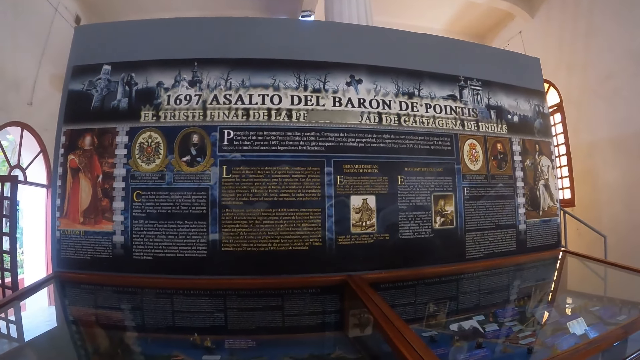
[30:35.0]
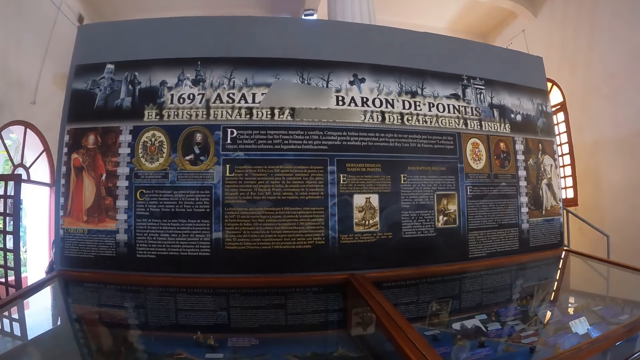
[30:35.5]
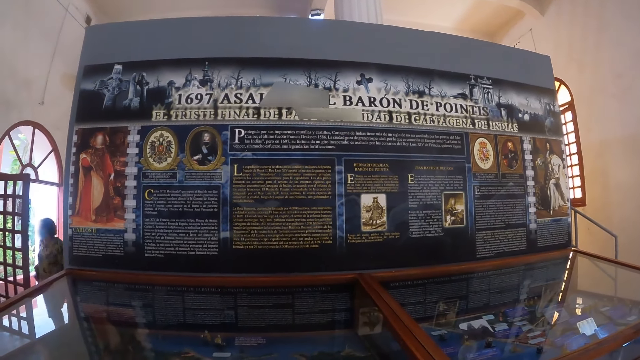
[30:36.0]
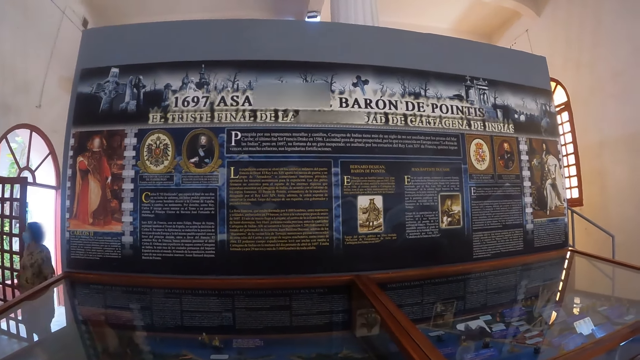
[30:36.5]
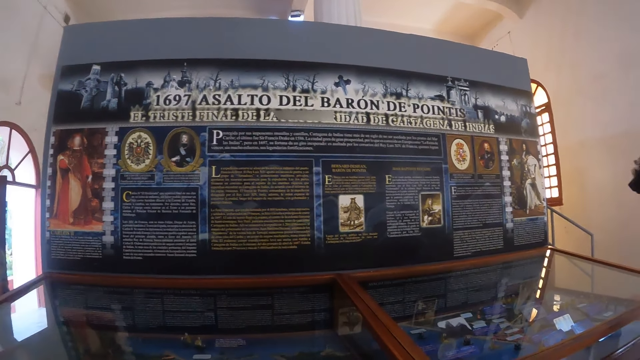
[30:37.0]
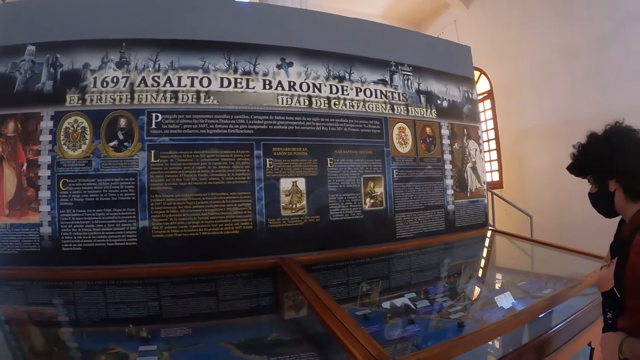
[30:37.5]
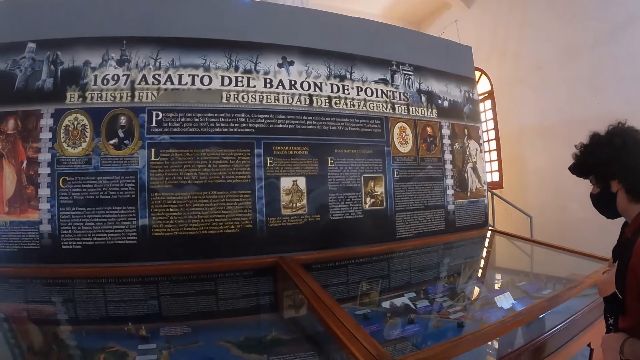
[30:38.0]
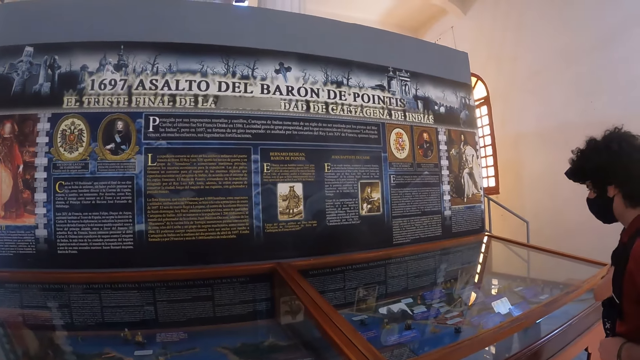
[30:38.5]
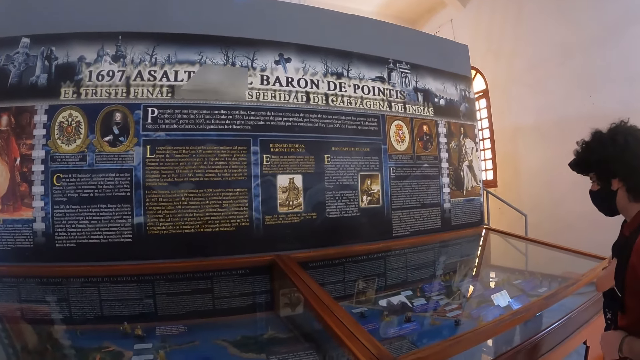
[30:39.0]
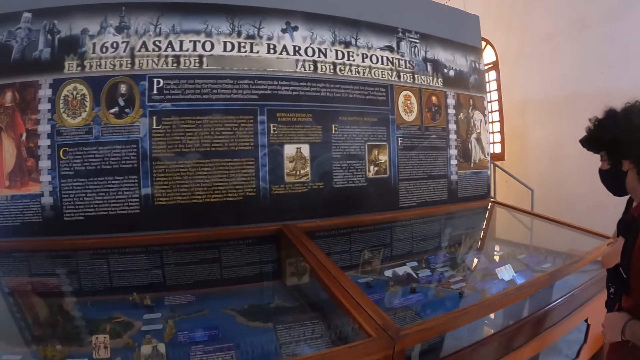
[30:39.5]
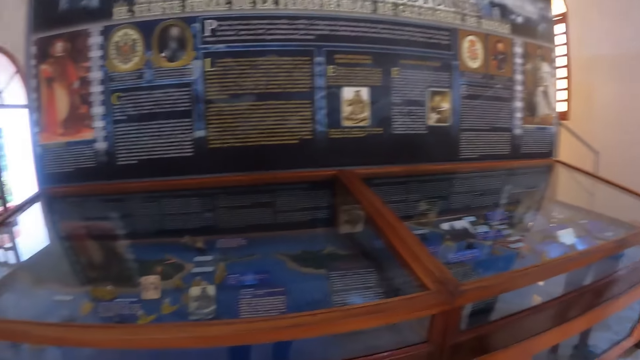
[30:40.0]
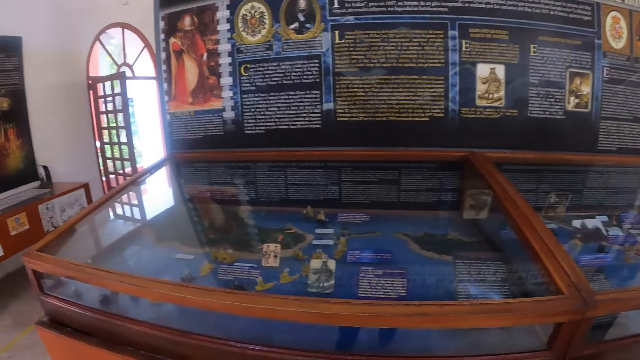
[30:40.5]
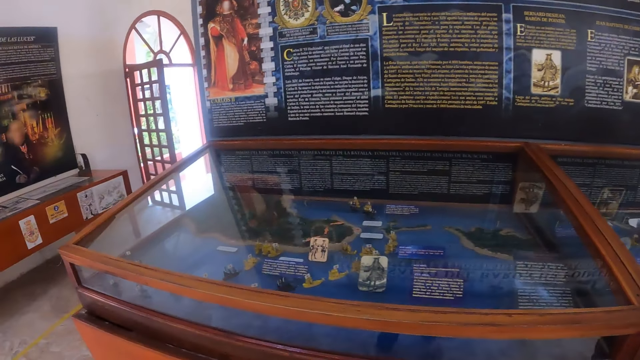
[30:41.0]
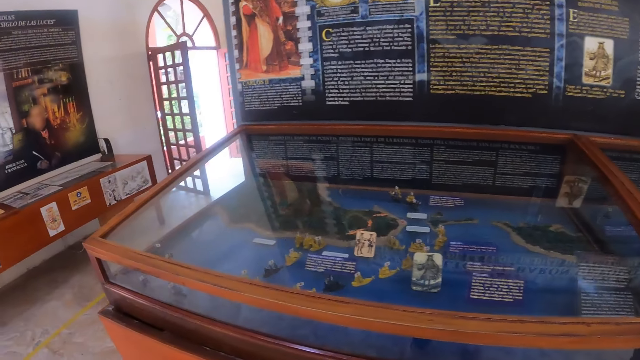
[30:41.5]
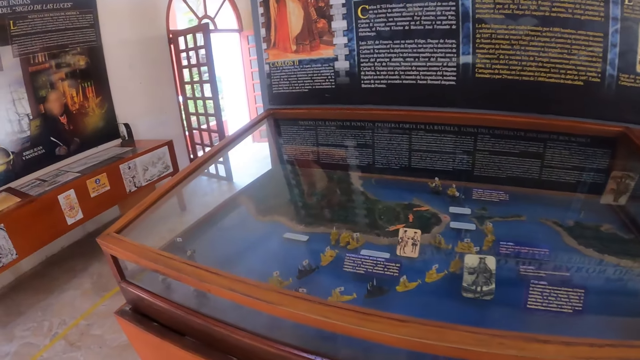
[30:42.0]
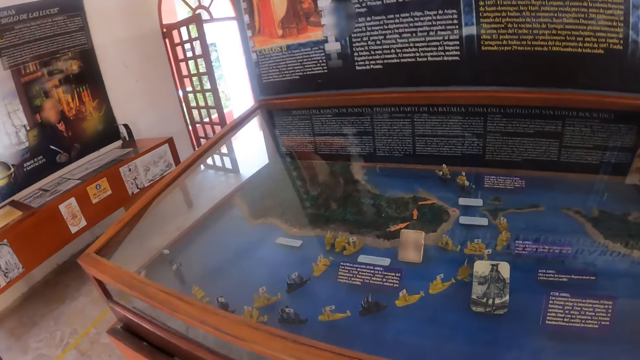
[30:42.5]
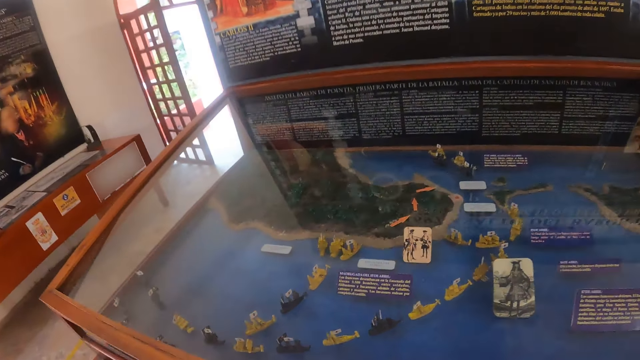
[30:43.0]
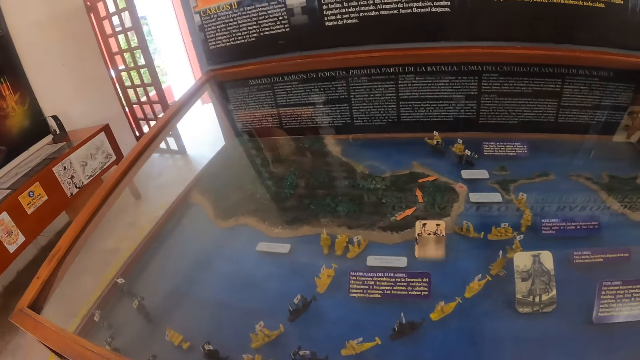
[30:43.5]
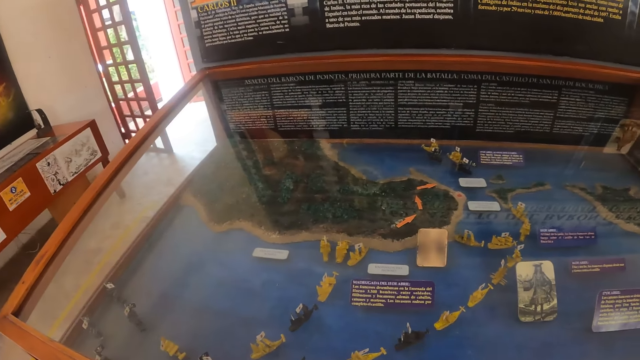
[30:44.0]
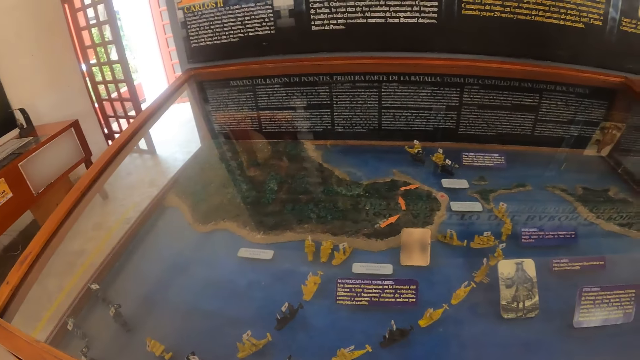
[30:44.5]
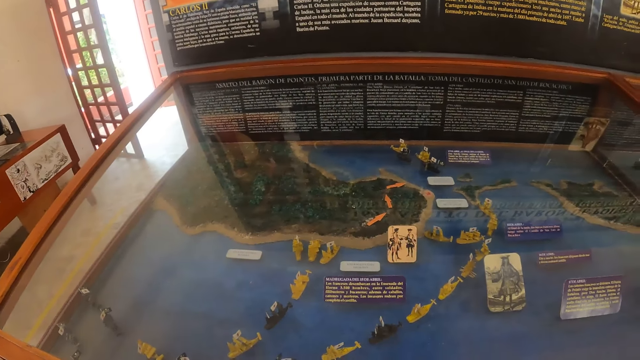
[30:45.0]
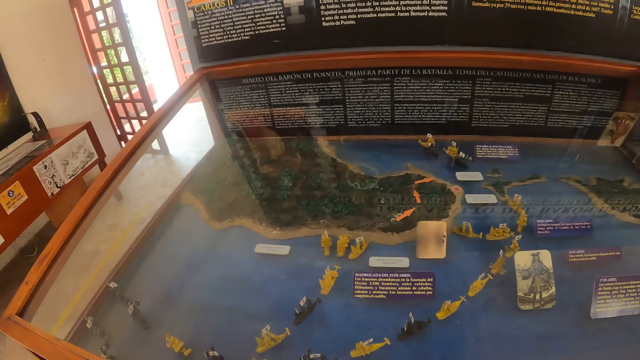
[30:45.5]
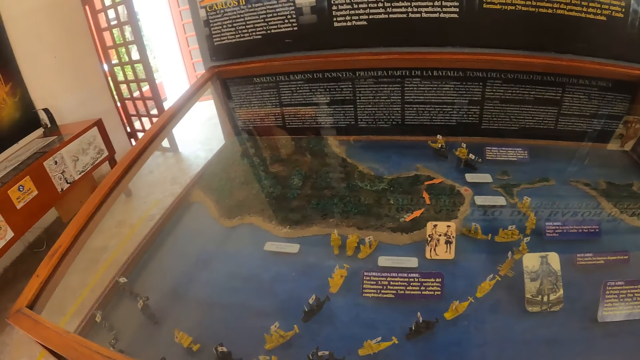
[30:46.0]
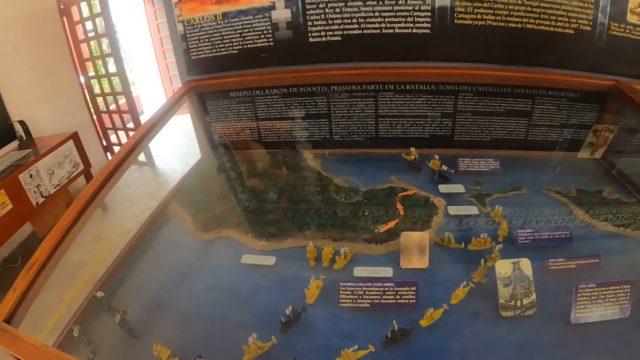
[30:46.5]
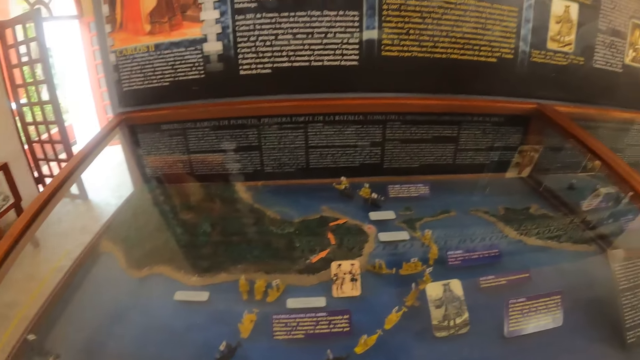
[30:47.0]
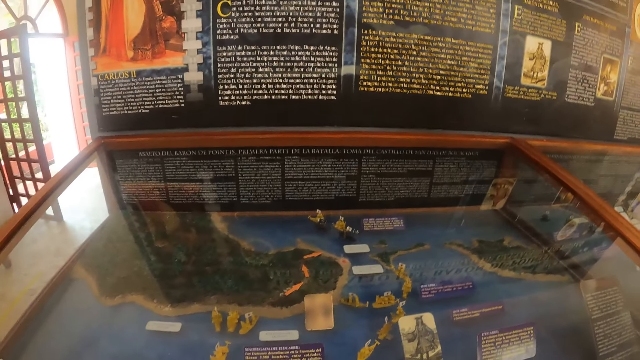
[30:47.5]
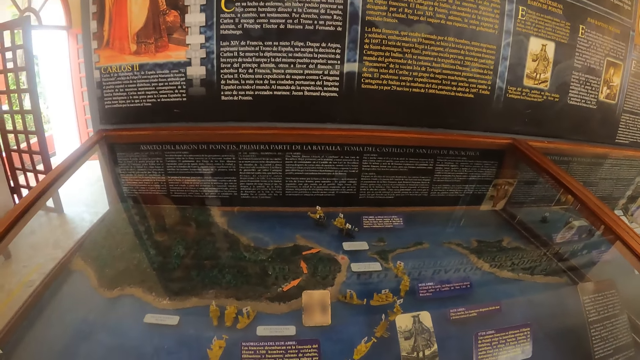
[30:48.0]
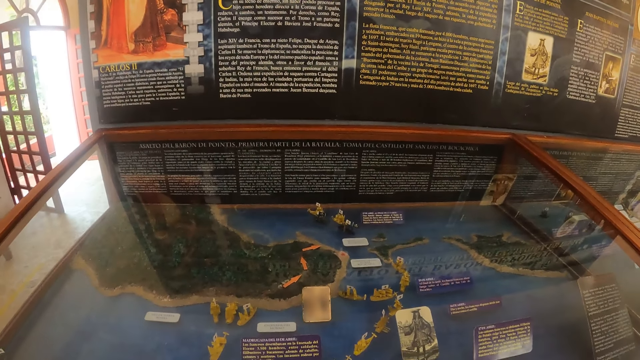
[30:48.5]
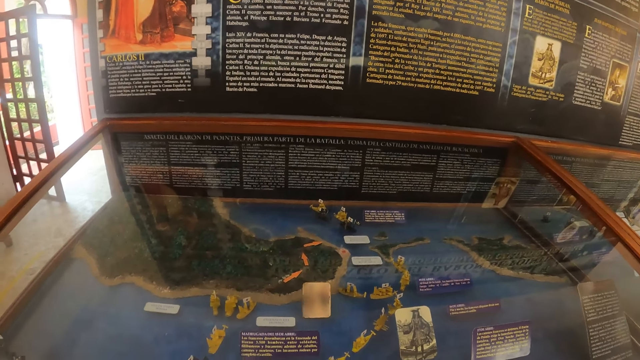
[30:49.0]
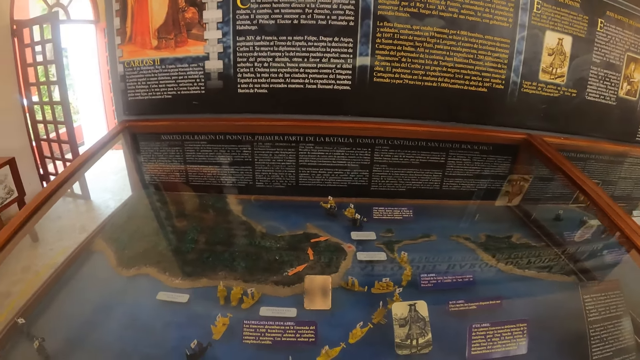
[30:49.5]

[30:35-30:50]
The camera wearer looks through a glass. They look around. They stare at the display case.

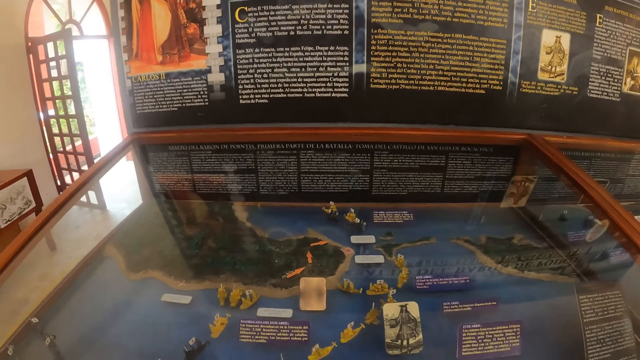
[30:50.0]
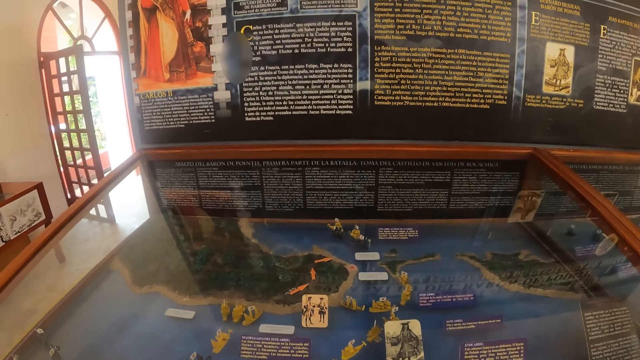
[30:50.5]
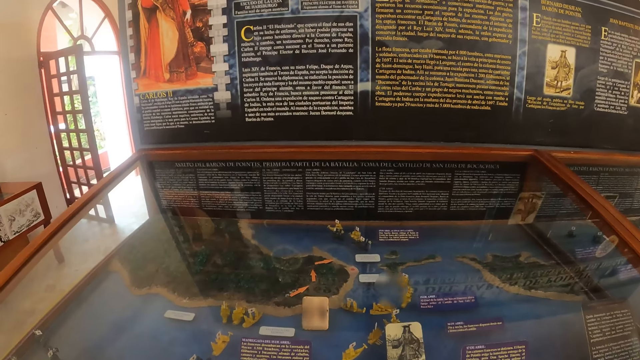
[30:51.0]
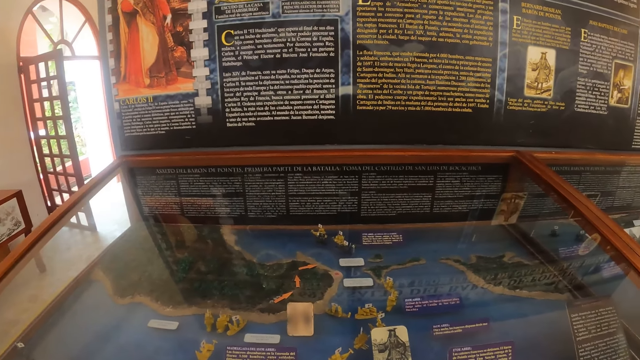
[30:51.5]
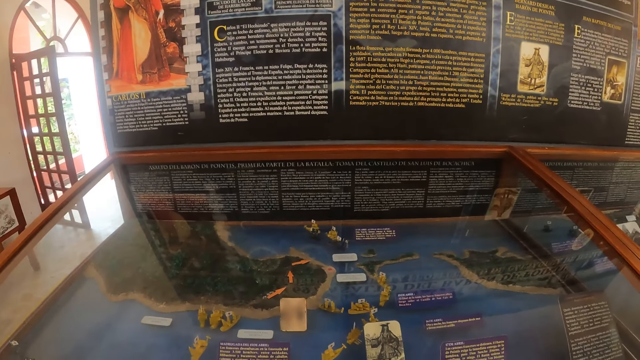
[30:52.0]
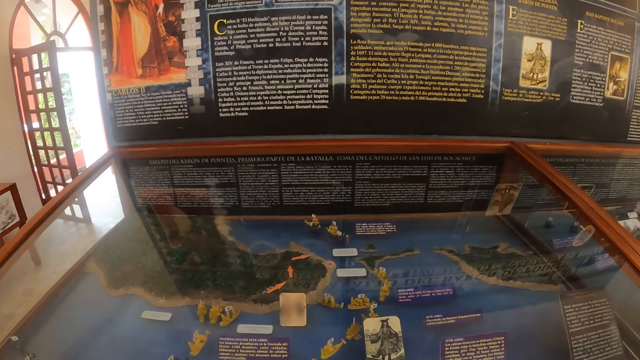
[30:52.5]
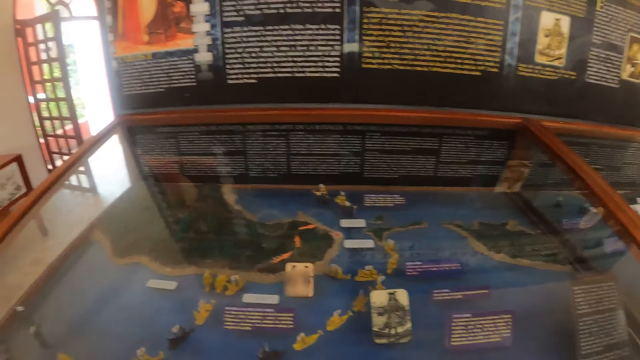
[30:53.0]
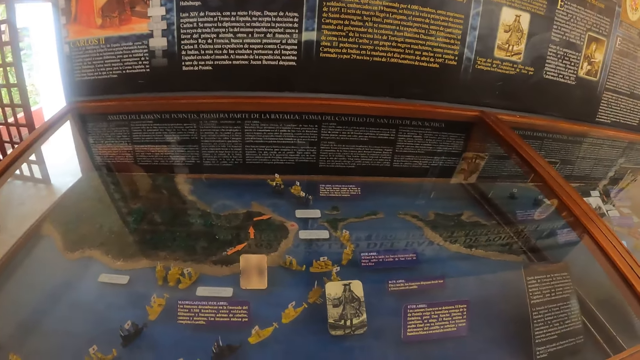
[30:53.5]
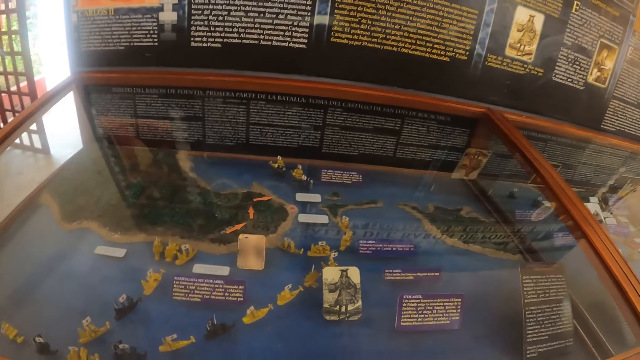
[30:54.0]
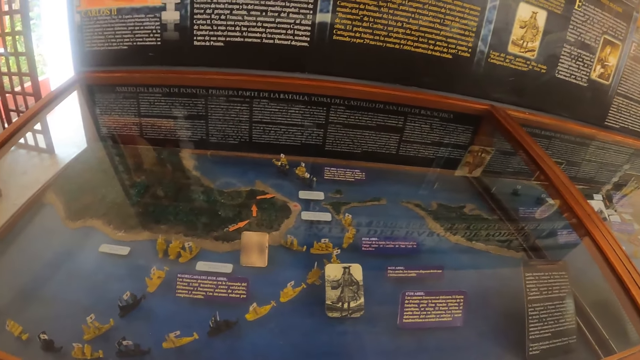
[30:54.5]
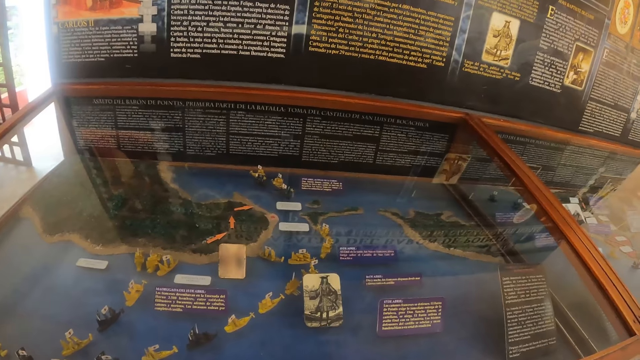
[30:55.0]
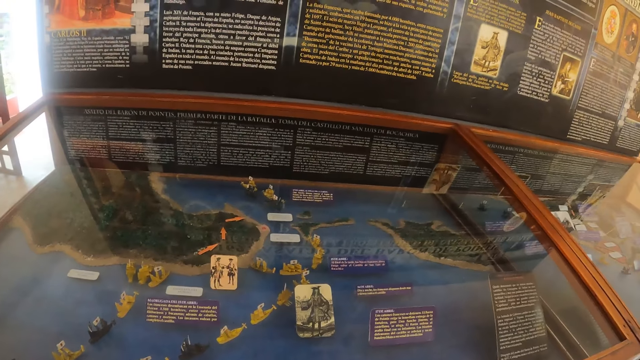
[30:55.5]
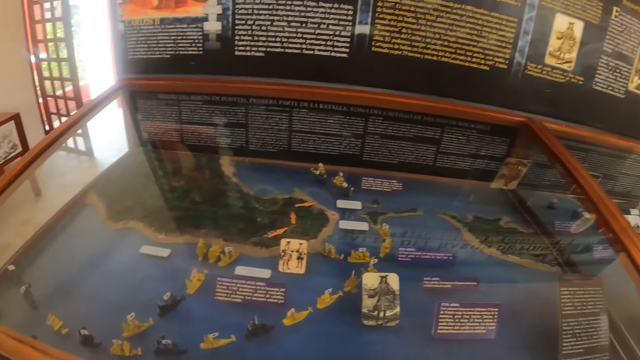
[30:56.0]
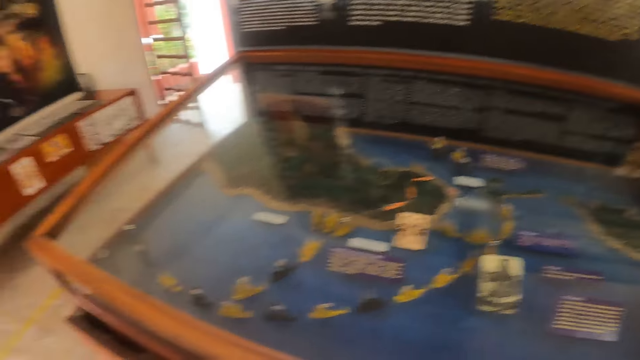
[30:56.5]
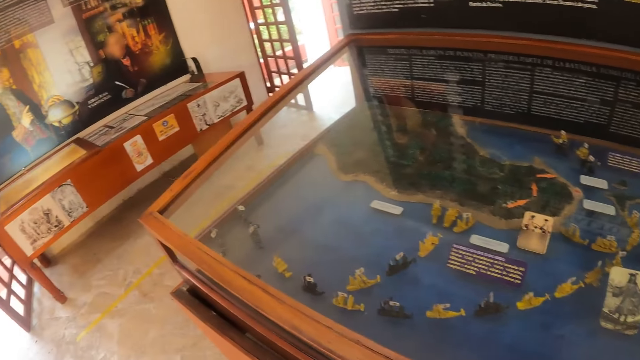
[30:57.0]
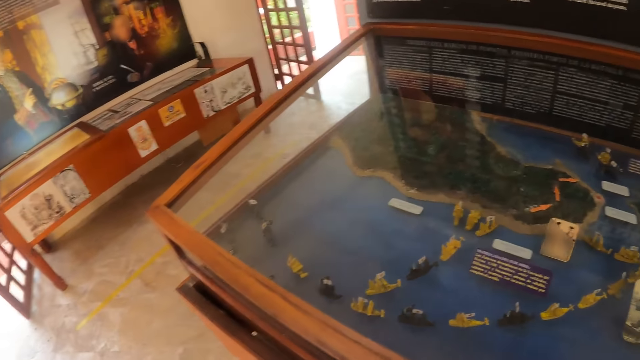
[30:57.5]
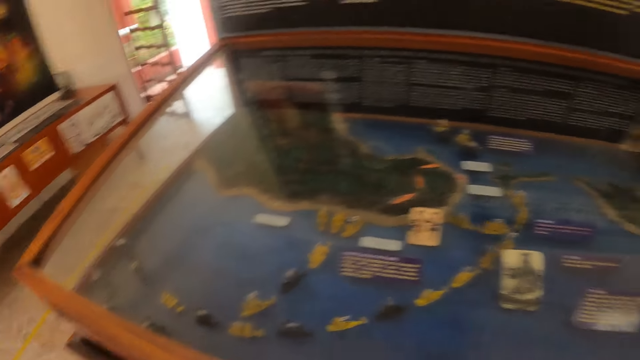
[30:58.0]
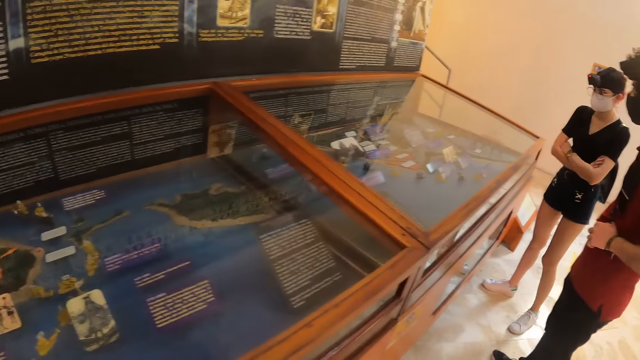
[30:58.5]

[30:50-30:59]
The camera wearer looks around.
